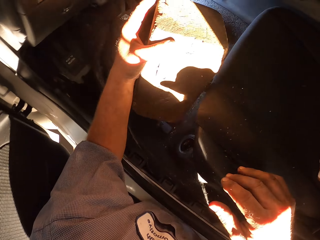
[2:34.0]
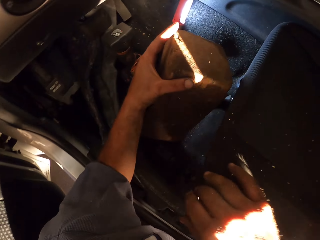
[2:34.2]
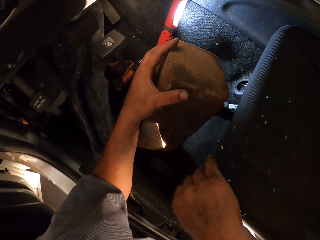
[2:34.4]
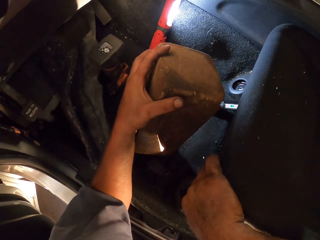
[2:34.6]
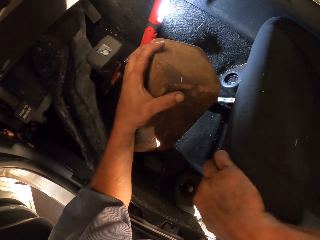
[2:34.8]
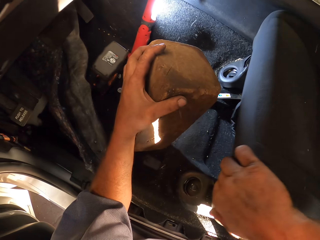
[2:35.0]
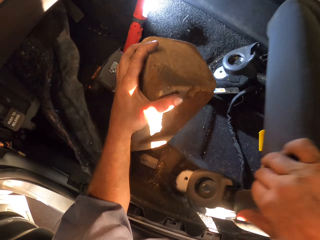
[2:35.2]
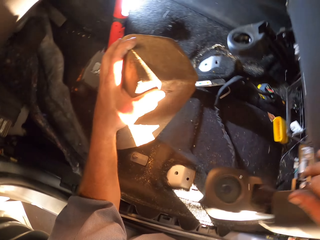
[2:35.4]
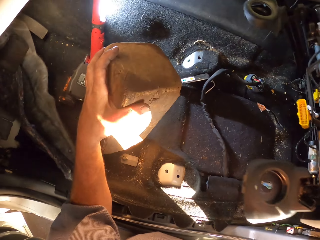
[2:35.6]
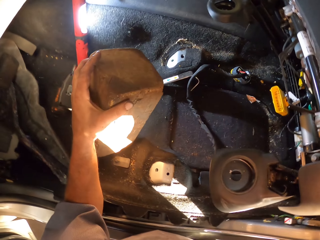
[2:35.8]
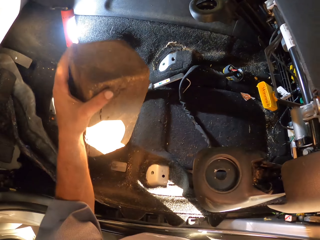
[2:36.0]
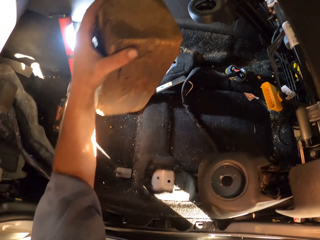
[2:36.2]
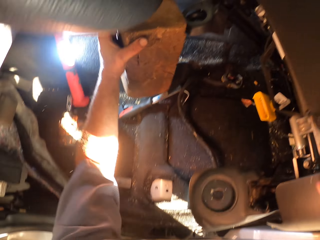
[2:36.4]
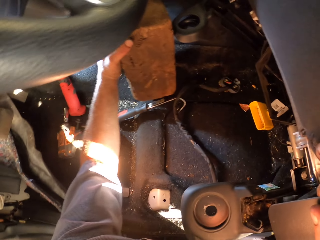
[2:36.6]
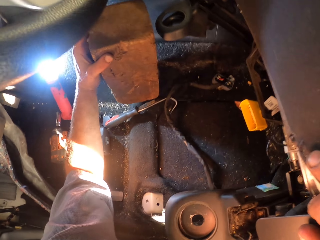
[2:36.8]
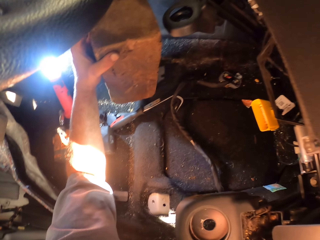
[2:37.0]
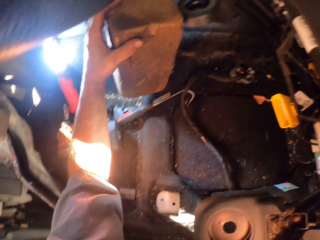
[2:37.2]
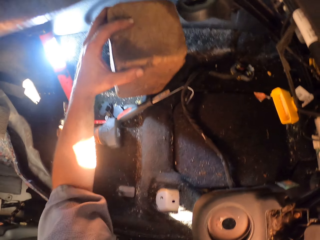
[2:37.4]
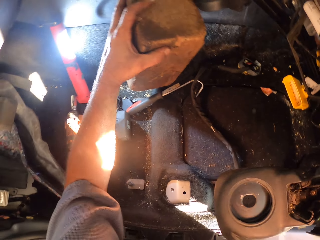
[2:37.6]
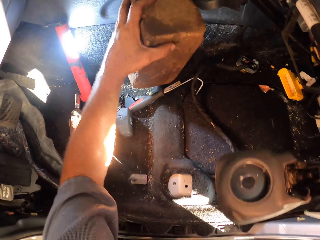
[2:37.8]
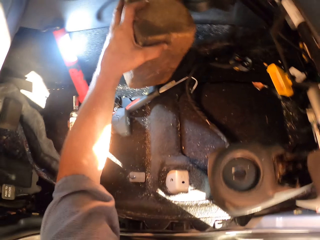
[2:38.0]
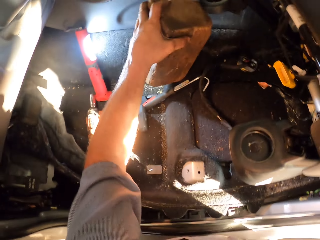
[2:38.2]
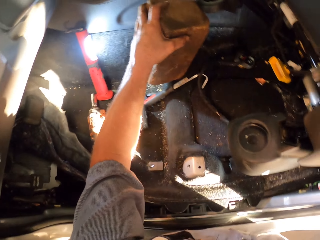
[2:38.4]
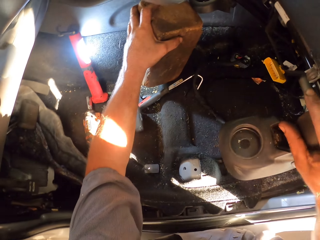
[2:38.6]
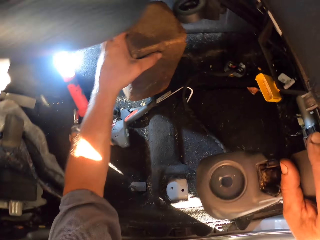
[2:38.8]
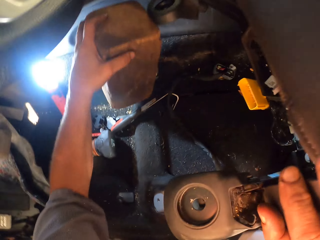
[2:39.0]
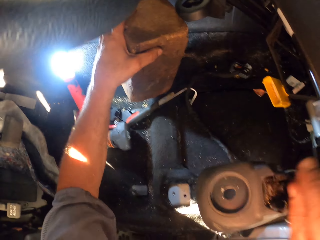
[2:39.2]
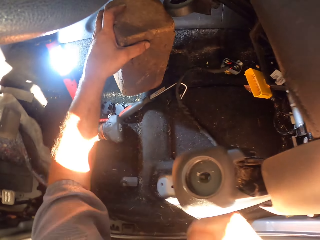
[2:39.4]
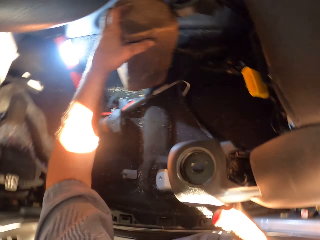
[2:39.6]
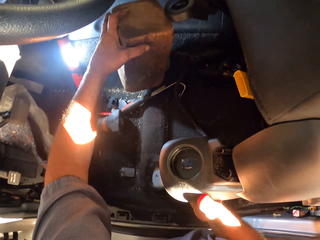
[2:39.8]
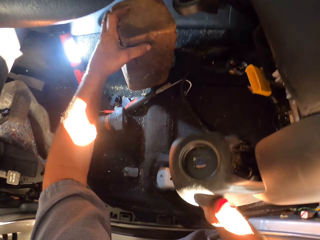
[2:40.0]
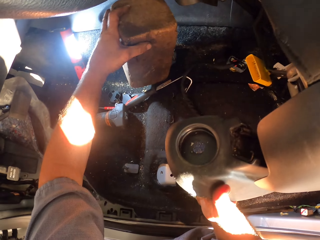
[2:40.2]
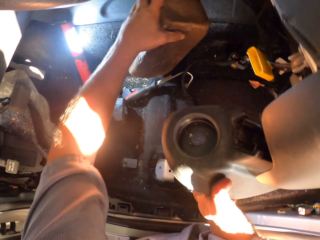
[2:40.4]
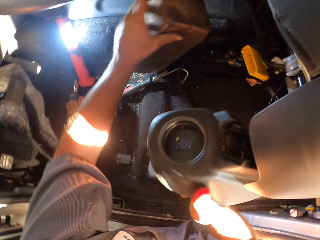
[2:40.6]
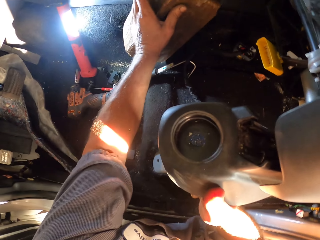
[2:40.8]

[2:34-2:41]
The camera wearer pulls the chair. They put it under the seat. They fix something on the seat.

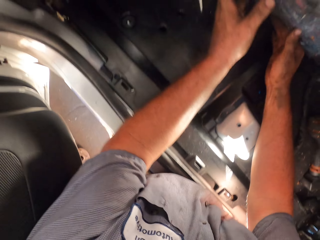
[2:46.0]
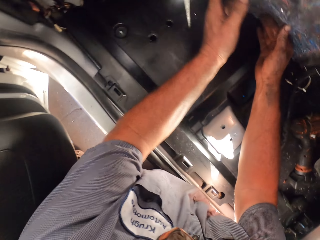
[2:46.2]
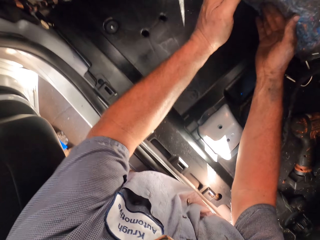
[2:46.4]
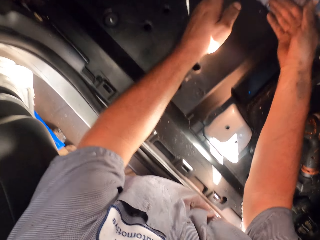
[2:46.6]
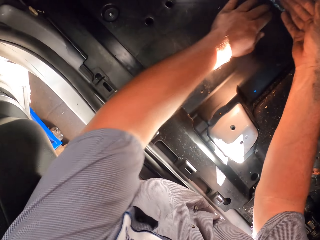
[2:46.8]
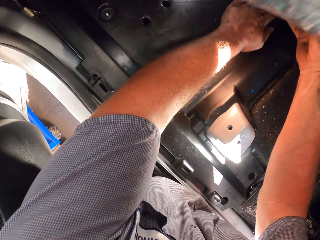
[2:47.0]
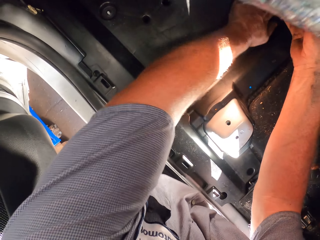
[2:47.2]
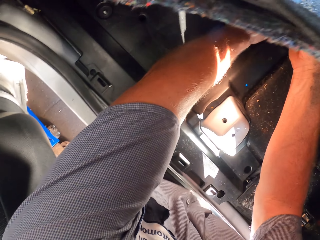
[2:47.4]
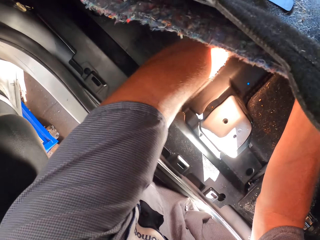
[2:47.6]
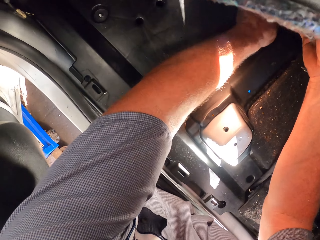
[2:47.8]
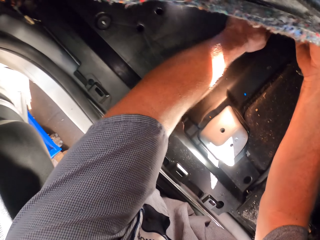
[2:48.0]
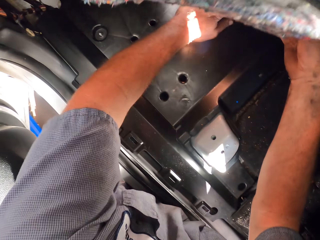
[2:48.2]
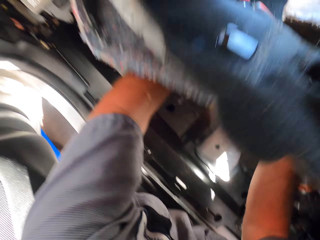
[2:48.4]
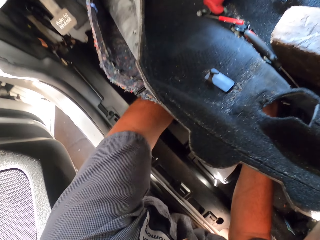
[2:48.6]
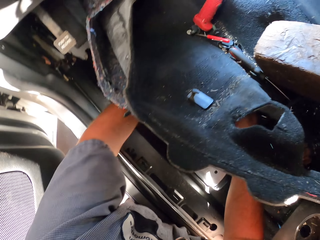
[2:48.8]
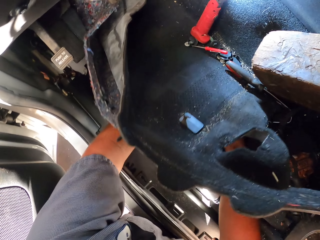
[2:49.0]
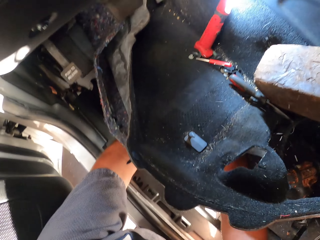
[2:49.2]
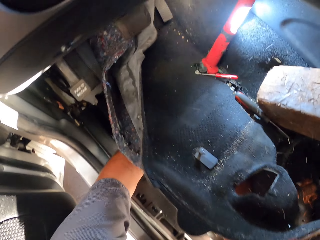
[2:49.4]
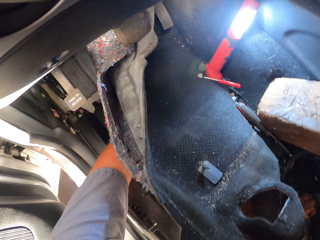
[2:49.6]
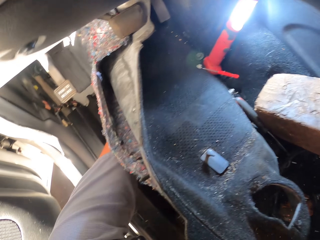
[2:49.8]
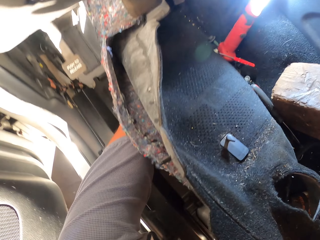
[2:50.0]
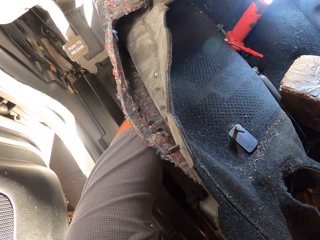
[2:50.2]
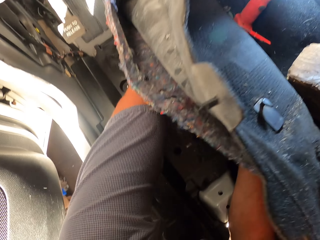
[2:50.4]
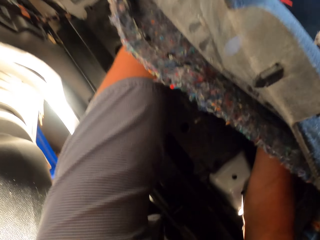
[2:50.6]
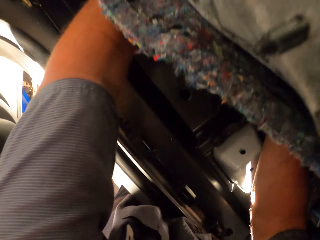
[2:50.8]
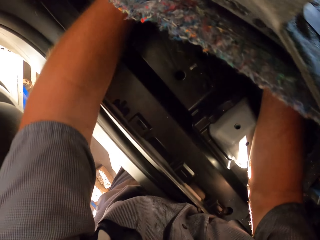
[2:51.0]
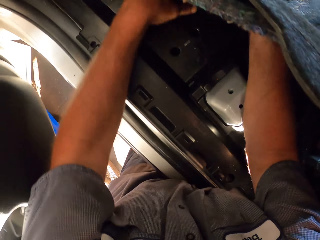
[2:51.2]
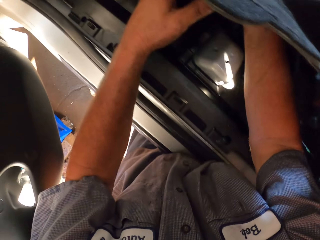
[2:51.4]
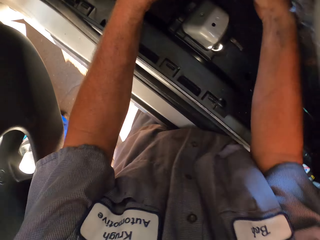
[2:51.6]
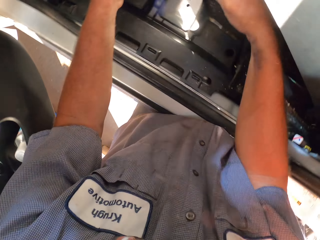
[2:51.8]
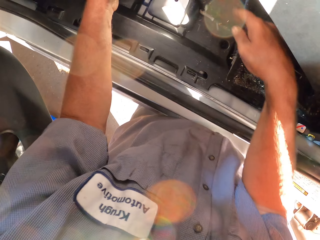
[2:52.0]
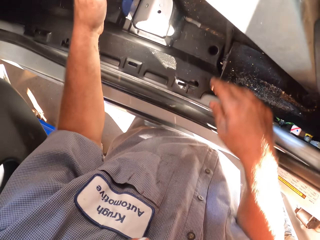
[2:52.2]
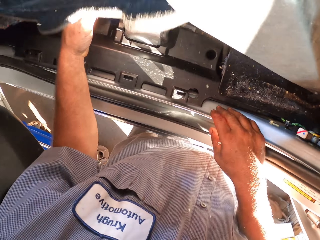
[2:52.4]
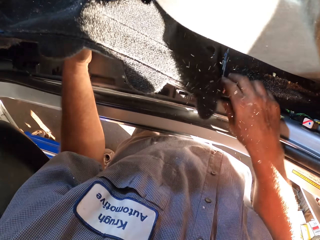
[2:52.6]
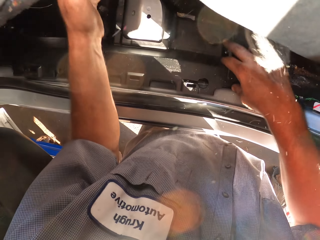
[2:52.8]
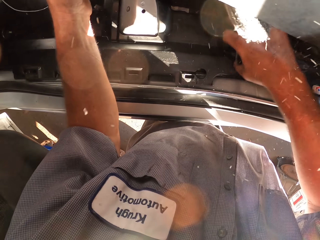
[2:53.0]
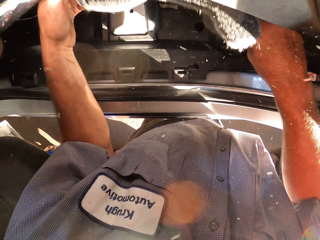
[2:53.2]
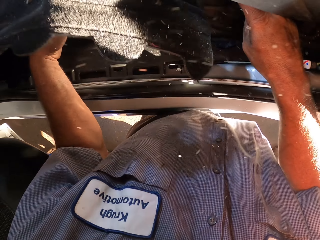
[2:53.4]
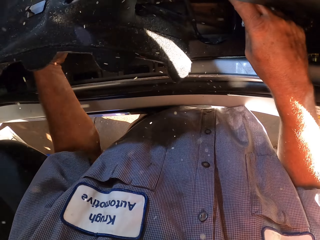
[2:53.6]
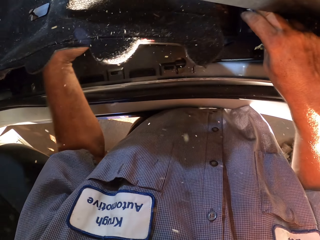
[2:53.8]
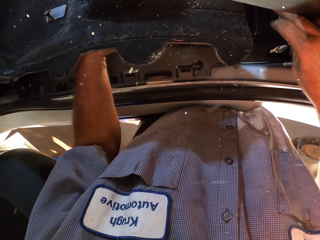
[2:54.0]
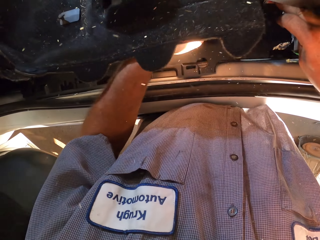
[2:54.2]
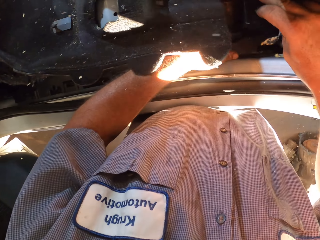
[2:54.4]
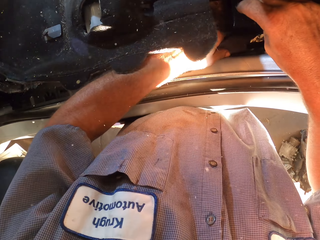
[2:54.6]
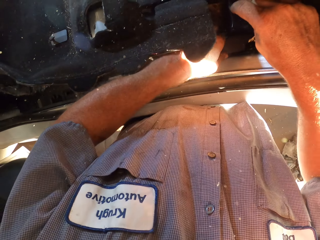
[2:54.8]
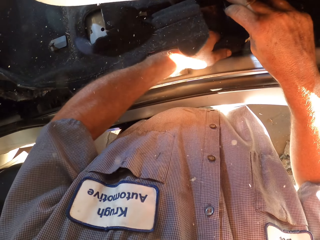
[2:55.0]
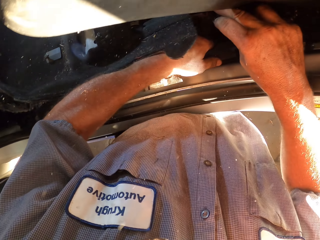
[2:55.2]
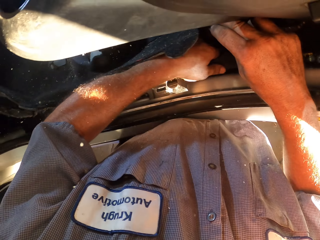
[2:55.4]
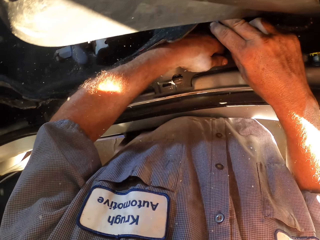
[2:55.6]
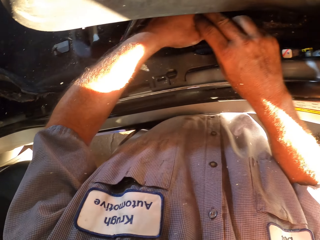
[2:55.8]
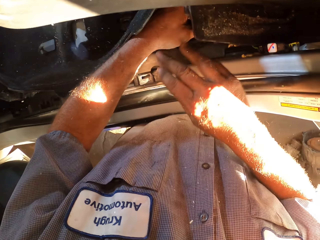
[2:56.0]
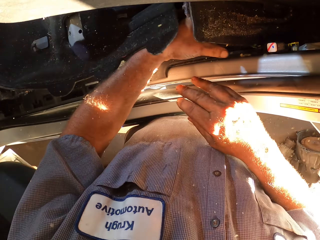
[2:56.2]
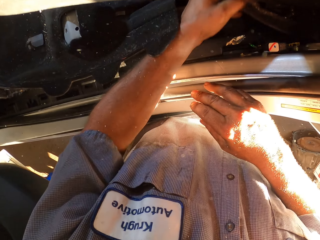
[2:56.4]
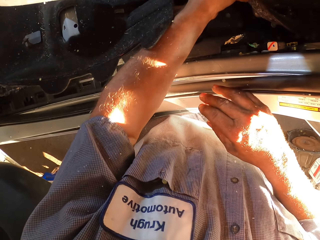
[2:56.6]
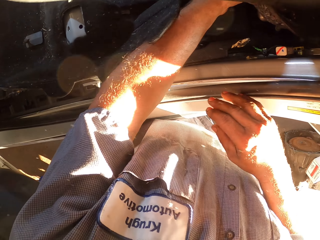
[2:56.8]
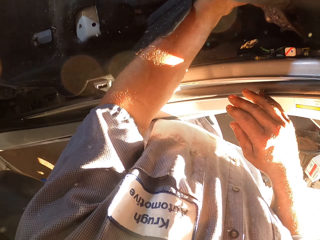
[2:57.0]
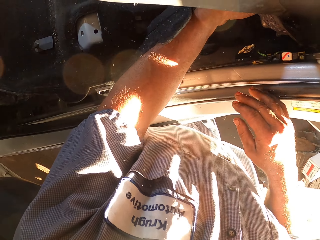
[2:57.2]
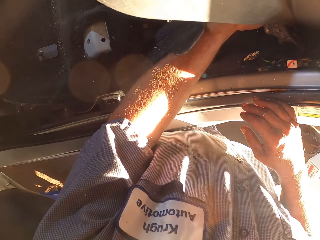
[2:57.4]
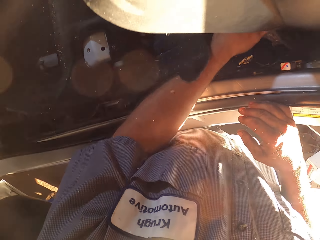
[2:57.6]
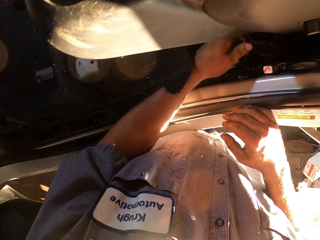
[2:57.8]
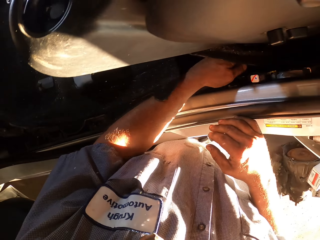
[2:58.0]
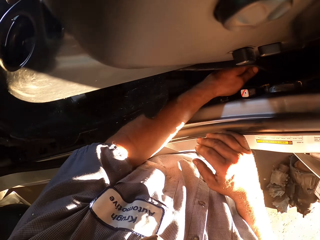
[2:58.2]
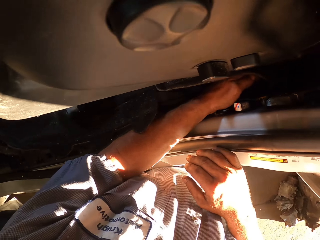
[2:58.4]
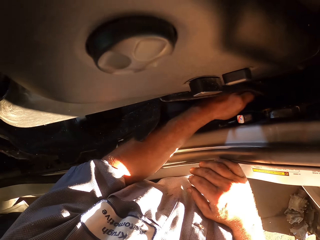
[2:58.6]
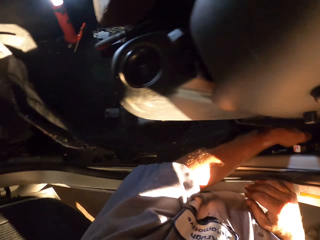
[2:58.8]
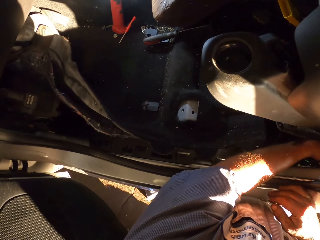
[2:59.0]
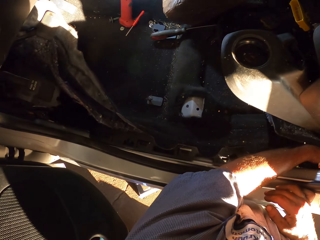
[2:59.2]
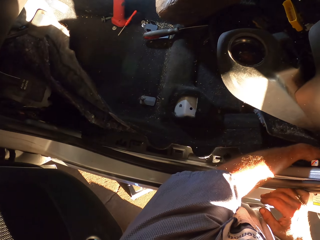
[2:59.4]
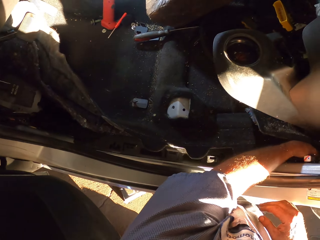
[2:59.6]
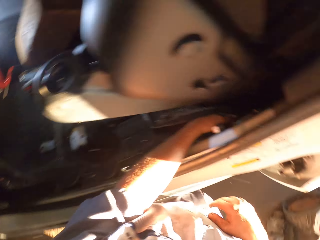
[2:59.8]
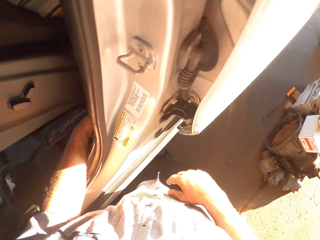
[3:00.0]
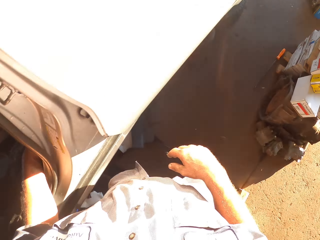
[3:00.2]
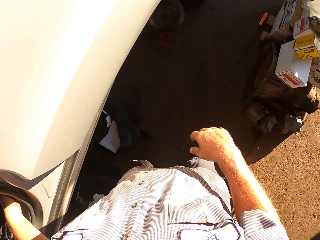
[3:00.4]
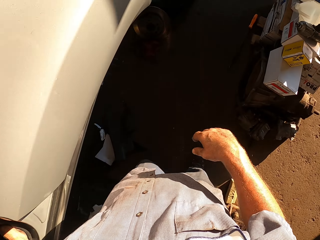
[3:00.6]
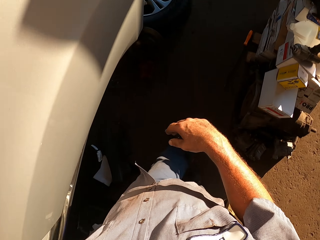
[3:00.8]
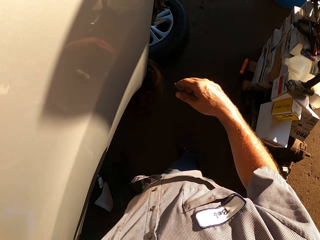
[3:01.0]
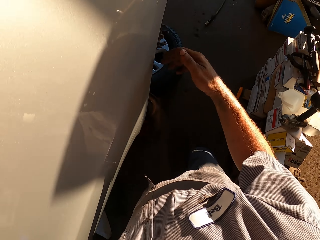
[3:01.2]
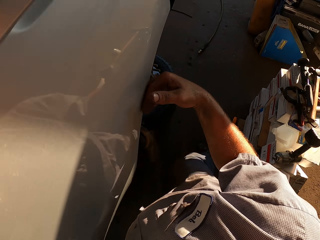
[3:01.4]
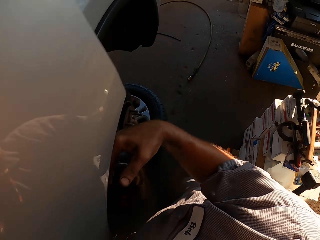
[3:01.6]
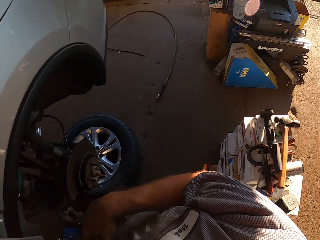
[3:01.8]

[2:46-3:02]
The camera wearer looks below the mat of a car. They walk to the door. They move around the room.
